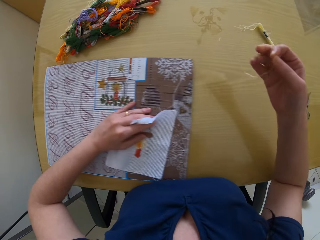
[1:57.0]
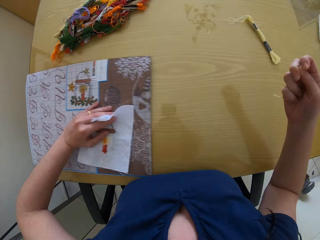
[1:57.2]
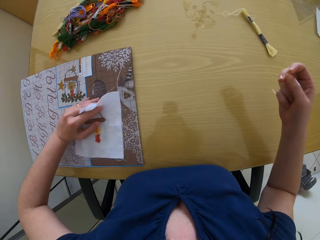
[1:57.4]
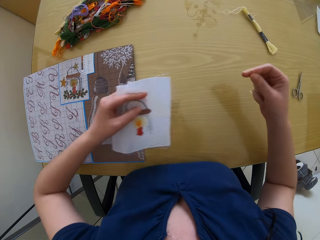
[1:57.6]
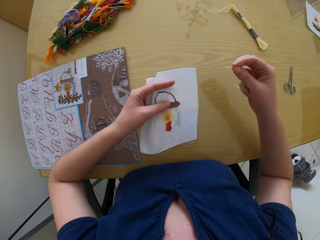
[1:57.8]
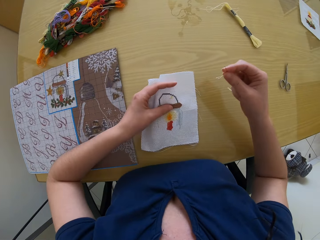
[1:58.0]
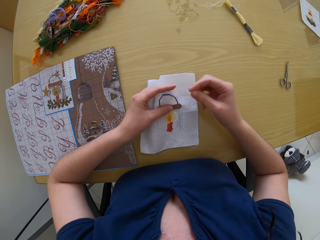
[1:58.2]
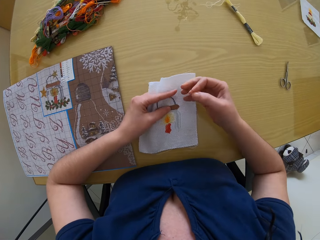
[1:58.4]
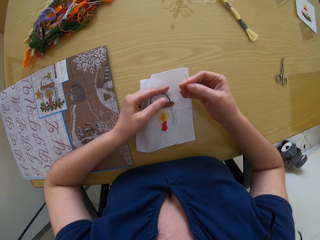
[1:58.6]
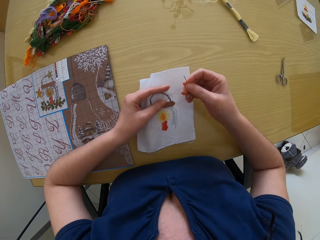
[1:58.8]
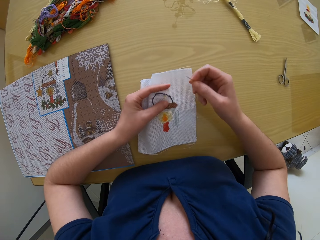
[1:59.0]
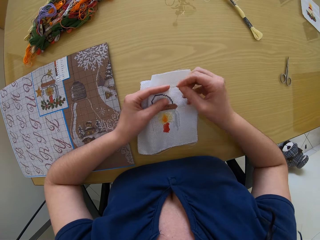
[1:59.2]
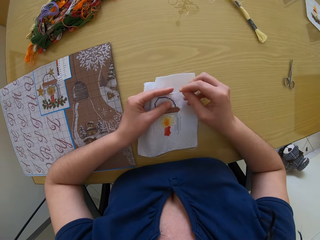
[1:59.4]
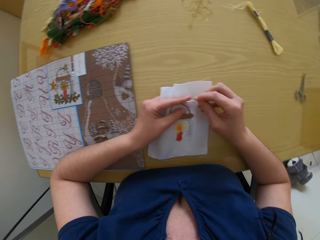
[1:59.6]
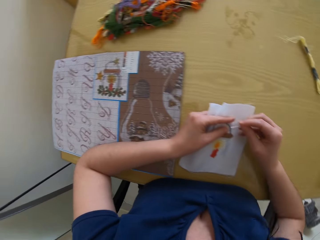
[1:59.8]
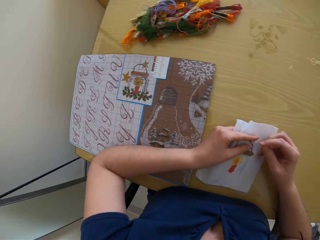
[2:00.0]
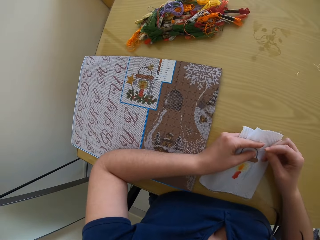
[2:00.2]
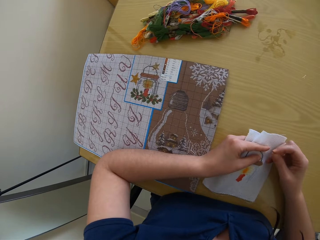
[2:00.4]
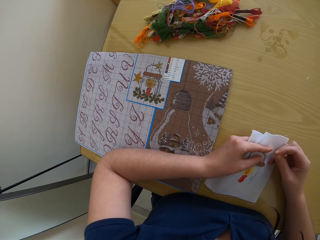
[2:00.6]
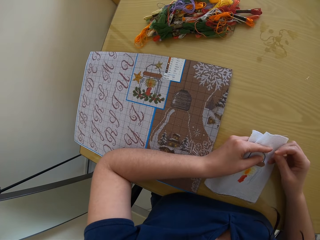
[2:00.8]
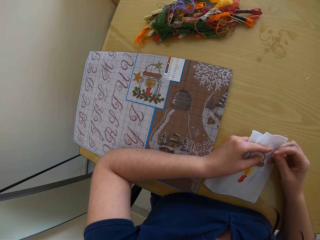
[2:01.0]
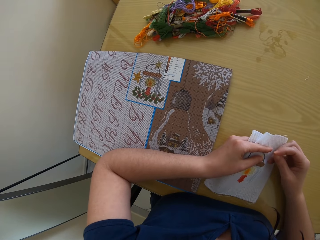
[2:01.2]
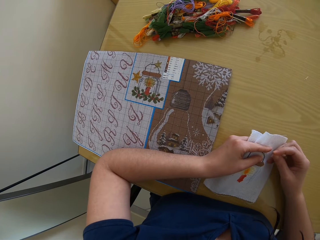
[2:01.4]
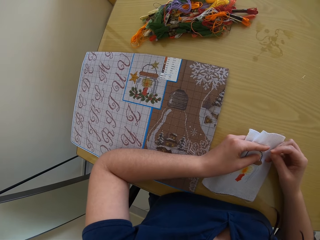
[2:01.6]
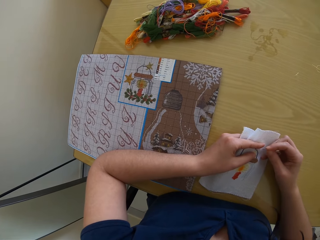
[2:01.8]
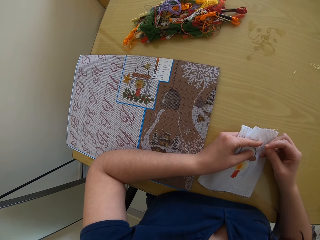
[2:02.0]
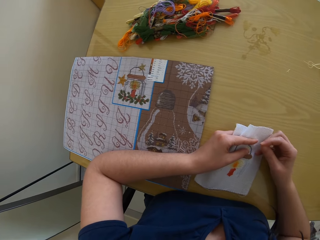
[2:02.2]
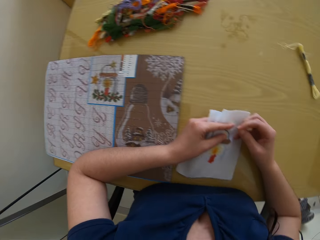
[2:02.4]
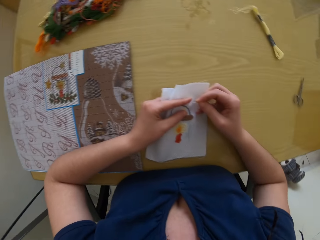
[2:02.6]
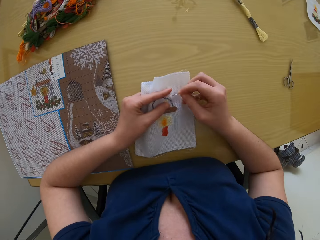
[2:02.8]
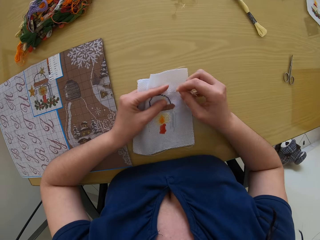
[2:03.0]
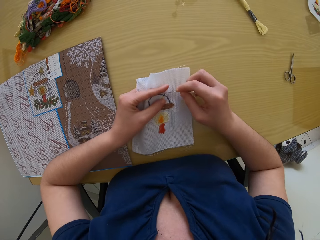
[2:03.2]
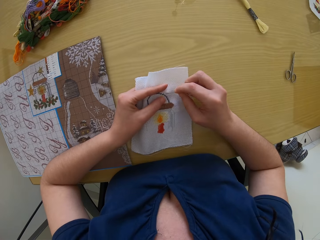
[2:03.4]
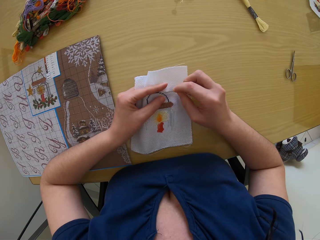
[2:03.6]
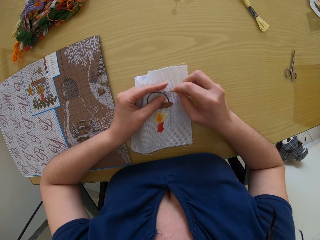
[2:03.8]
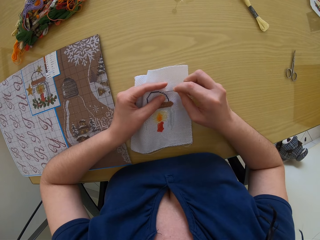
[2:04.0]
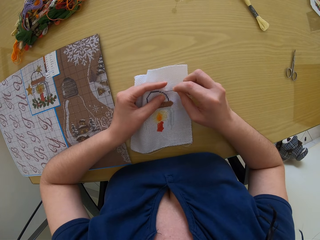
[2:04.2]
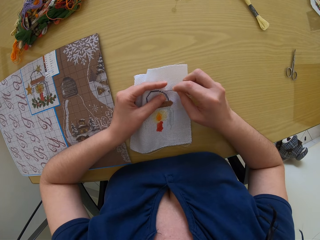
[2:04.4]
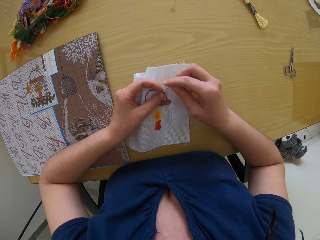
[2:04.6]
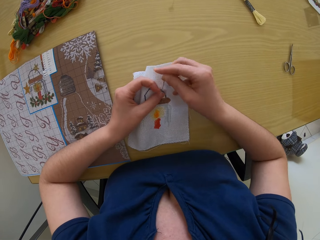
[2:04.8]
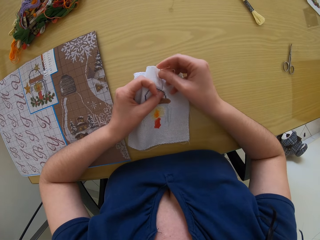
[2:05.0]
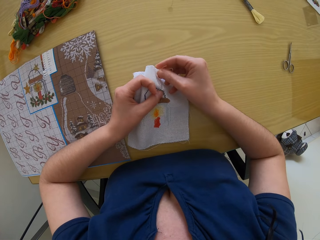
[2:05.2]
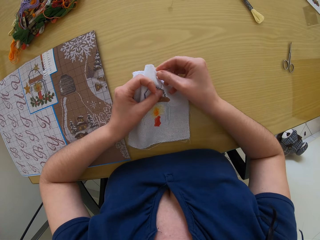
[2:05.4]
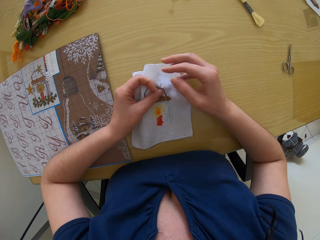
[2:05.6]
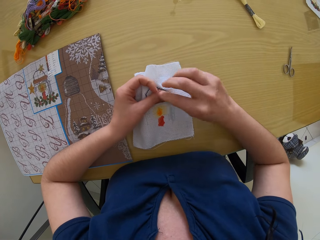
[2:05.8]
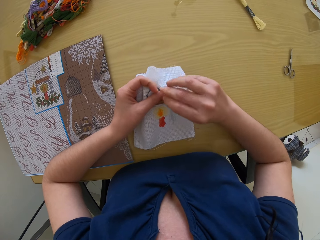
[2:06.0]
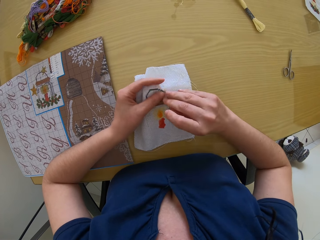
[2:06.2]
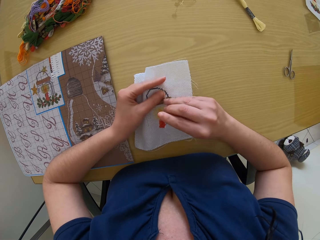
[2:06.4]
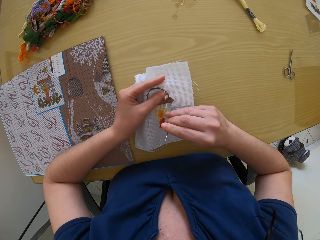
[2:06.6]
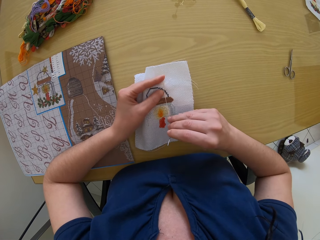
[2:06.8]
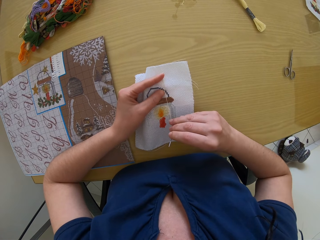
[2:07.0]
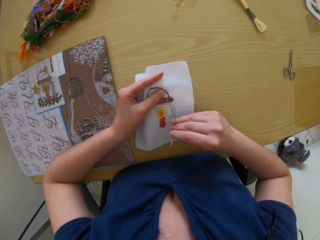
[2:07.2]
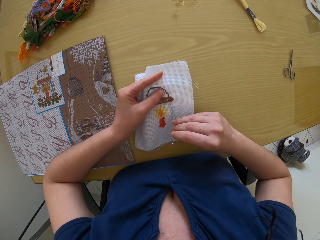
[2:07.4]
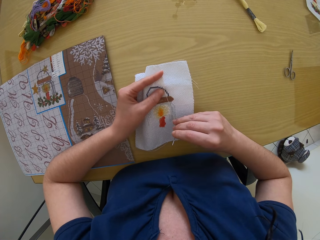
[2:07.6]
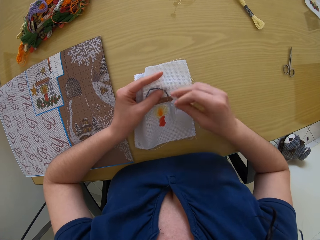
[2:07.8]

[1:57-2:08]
The camera wearer moves the cloth on the table with her left hand. She places her left hand on the table. She sews the fabric in her left hand with the threaded needle in her right hand.

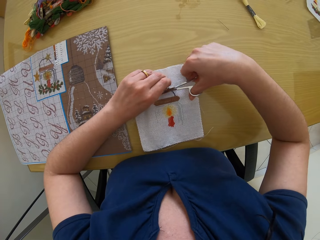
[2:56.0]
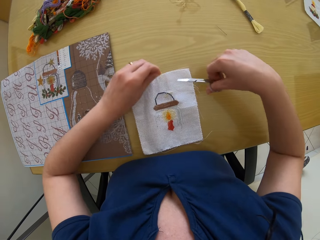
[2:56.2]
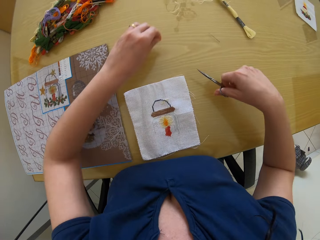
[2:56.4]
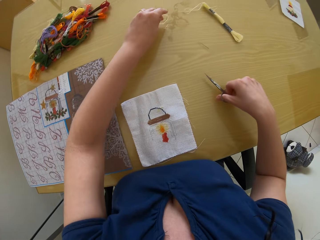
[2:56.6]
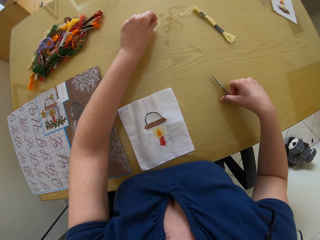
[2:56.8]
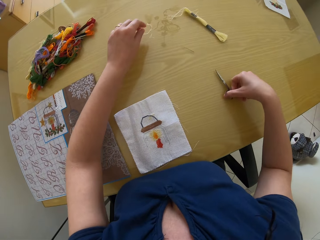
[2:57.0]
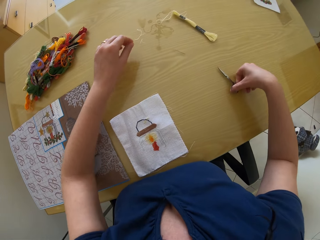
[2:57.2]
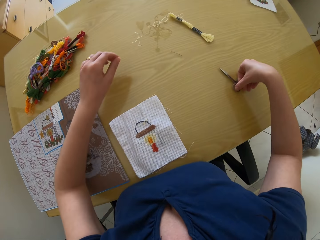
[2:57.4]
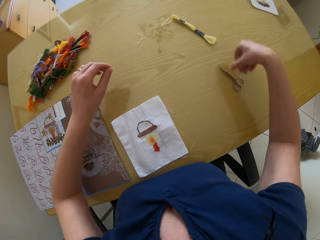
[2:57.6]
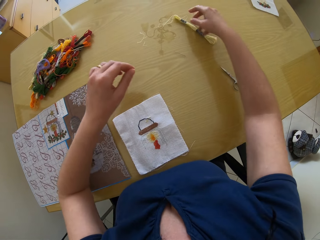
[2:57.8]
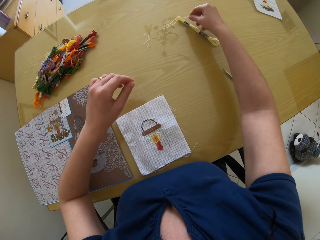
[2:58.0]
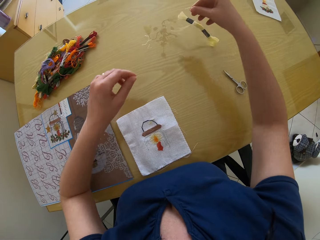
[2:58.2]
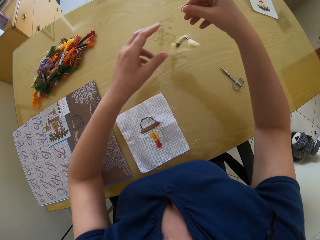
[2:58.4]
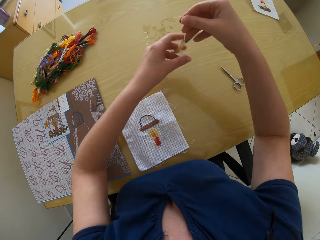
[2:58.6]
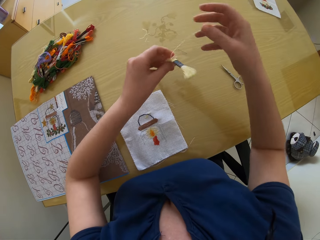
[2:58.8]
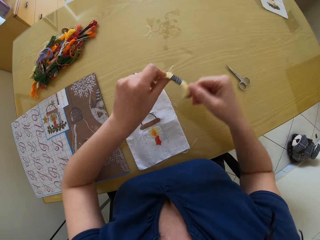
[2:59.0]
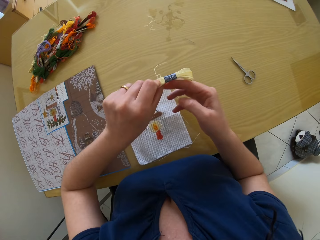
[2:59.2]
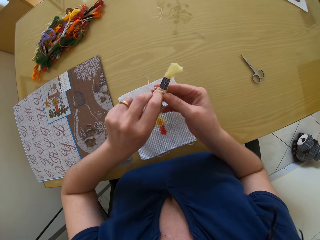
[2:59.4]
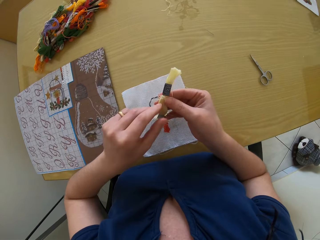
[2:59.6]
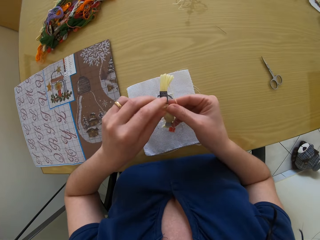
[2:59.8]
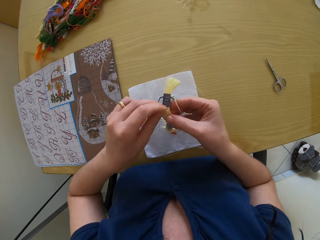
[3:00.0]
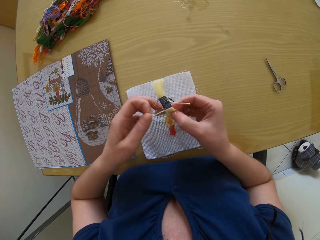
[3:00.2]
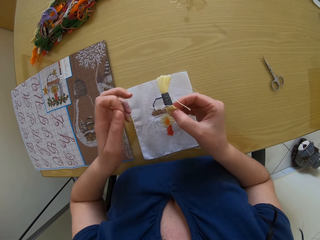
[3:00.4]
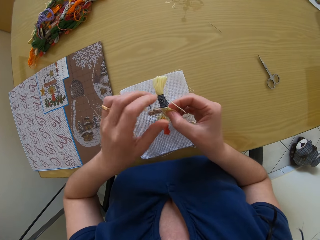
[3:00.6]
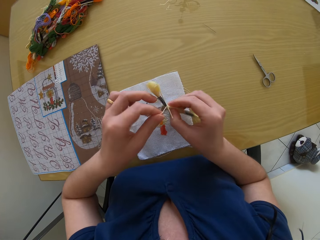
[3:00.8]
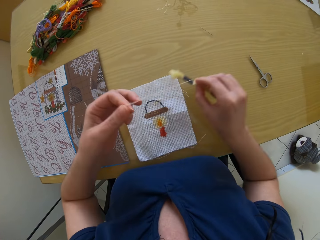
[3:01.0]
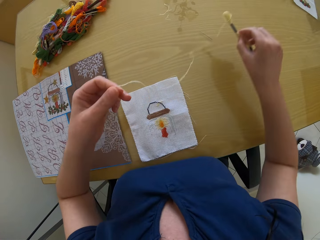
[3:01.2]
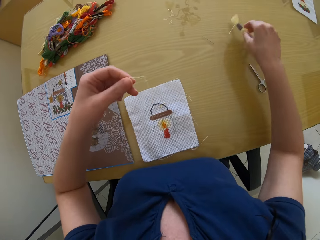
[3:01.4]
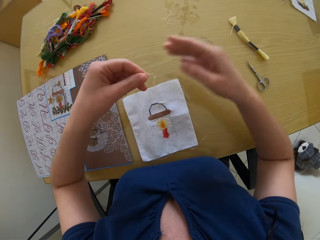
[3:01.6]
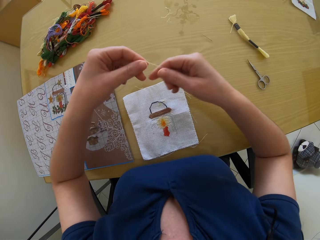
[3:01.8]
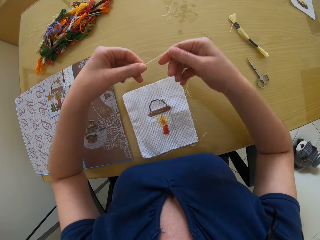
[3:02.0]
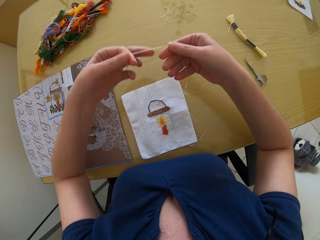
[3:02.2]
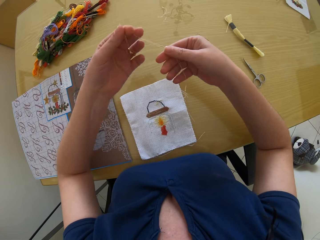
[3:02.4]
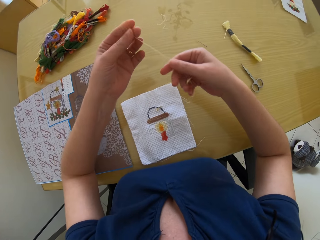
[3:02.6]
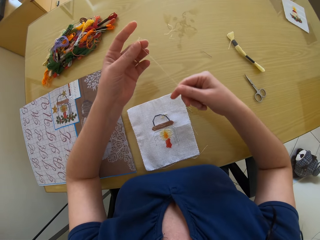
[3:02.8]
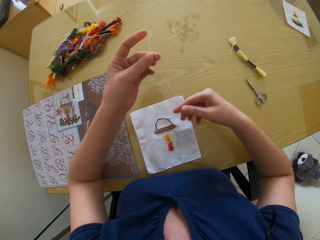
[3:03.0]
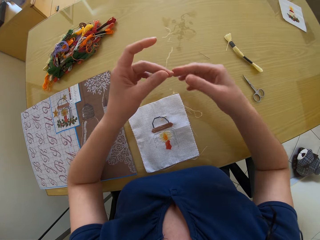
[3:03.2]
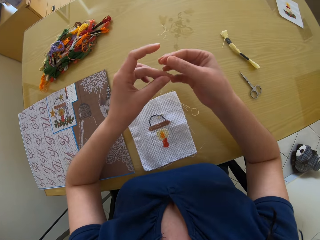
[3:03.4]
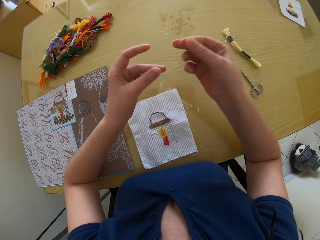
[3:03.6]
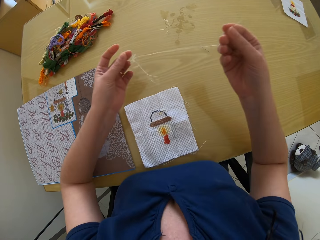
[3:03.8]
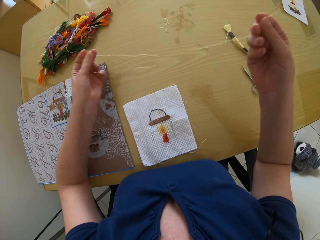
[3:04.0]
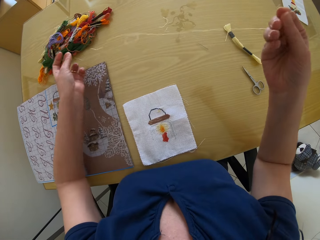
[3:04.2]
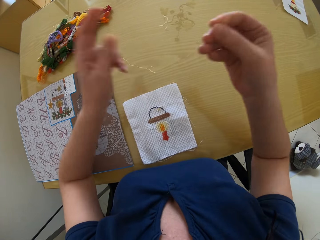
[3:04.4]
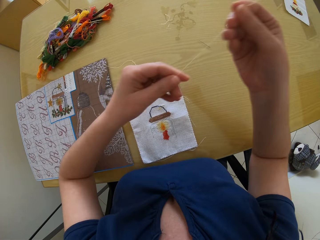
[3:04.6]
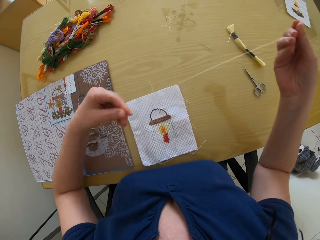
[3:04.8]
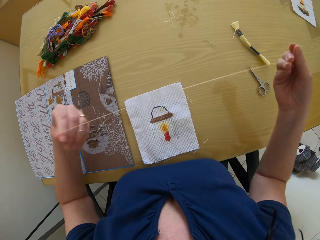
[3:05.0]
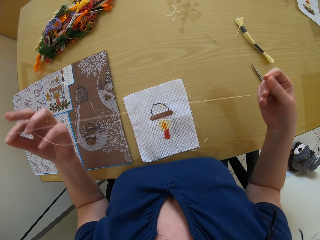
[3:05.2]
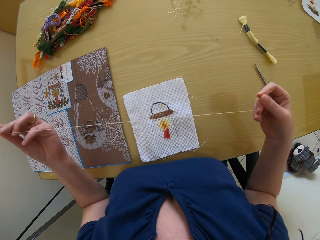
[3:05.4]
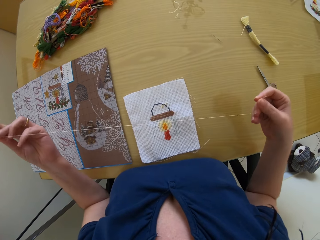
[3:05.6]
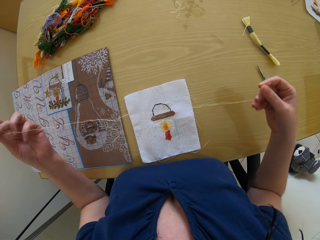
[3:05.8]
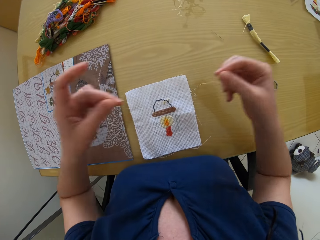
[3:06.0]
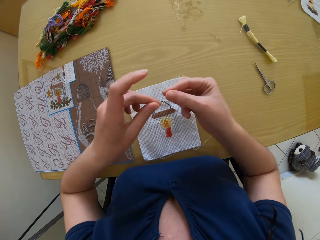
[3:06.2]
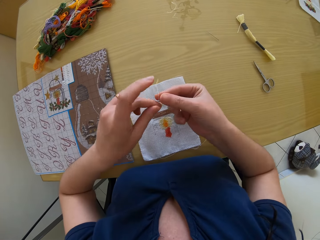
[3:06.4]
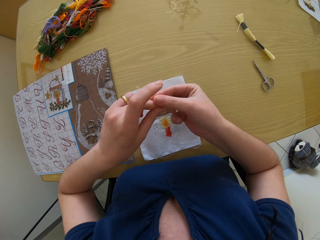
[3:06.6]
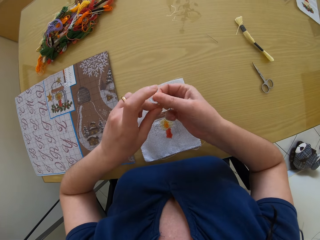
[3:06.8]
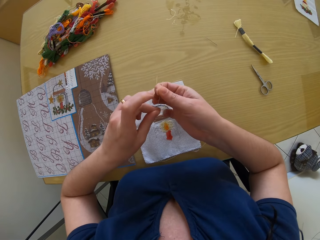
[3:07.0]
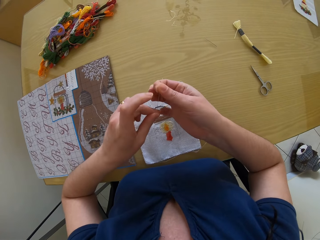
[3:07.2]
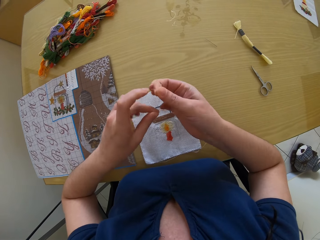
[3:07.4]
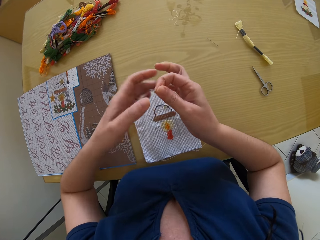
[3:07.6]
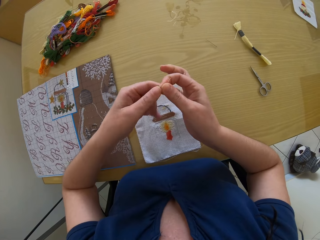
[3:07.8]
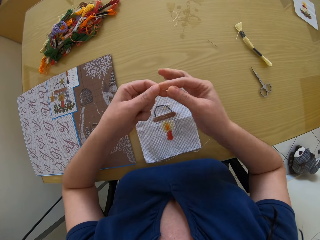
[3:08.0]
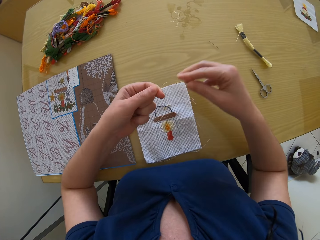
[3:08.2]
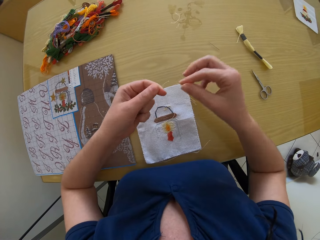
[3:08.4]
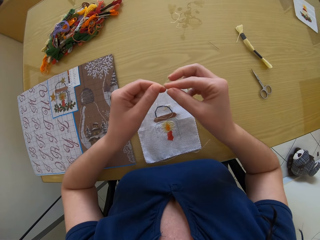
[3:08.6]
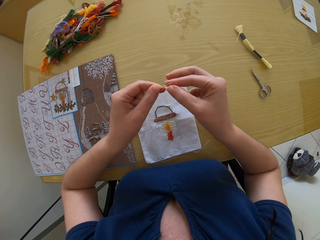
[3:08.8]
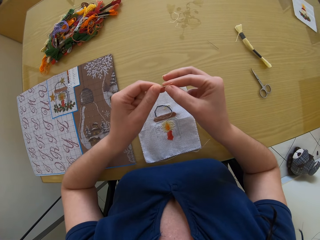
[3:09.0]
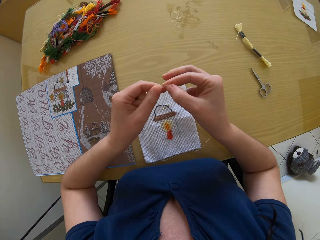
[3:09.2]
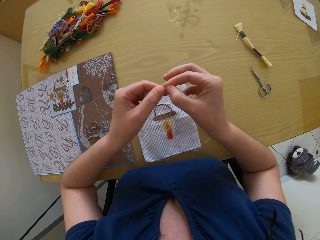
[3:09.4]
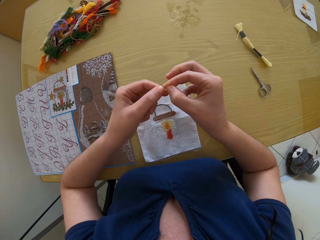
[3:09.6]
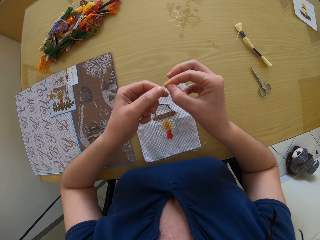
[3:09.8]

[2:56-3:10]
The camera wearer drops the thread in her left hand on the table. She drops the pair of scissors in her right hand on the table. She picks a thread in a bundle on the table with her left hand. She grabs the thread bundle with her left hand. She drops the thread in her right hand. She passes the bundle of thread in her left hand to her right hand. She pulls out a thread from the bundle in her right hand with her left hand. She drops the bundle of thread in her right hand on the table. She stretches out the thread with both hands. She pulls the thread. She folds the thread with both hands.
